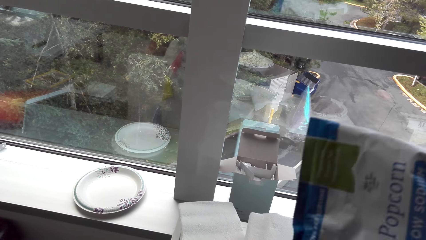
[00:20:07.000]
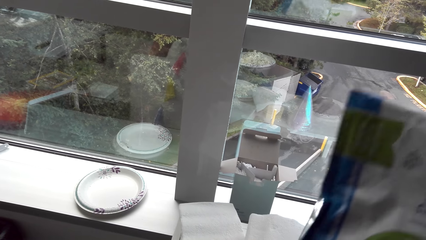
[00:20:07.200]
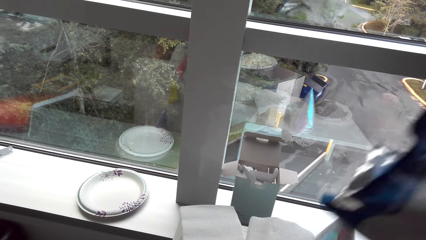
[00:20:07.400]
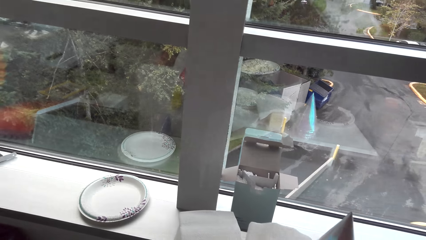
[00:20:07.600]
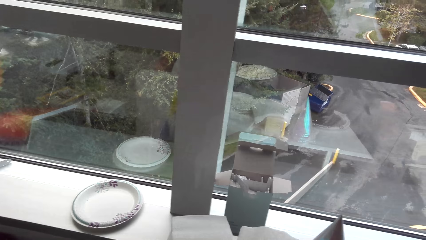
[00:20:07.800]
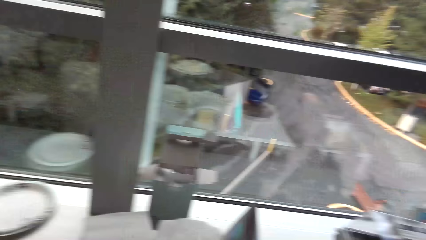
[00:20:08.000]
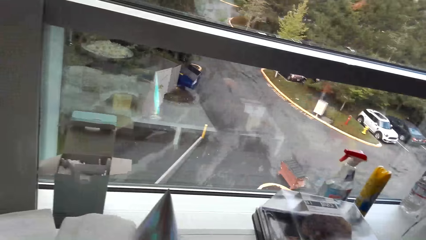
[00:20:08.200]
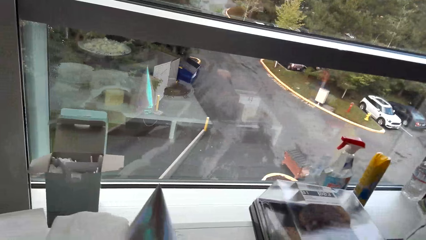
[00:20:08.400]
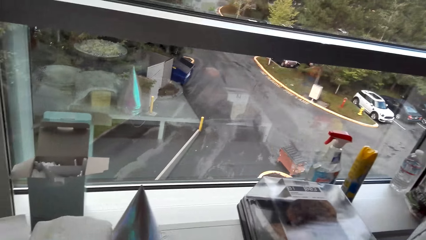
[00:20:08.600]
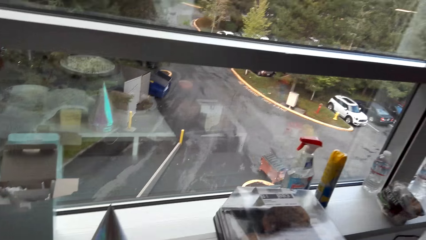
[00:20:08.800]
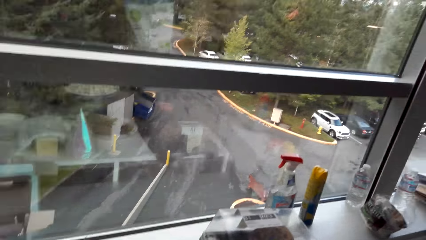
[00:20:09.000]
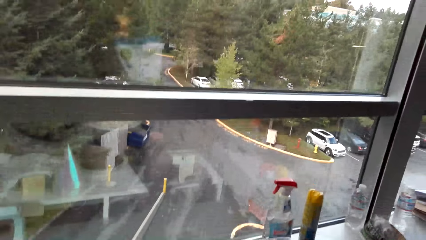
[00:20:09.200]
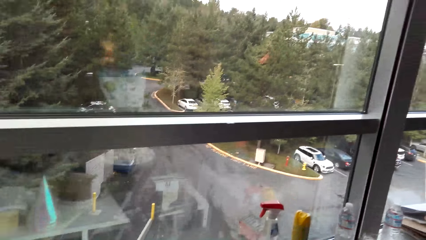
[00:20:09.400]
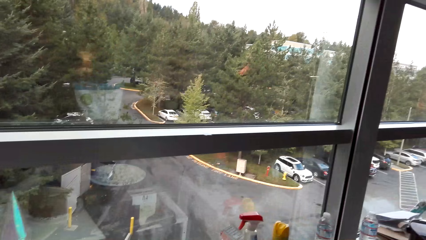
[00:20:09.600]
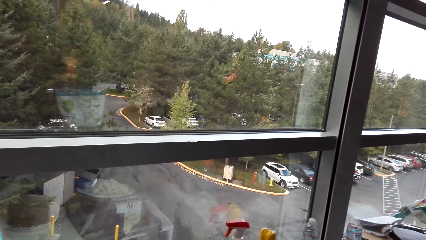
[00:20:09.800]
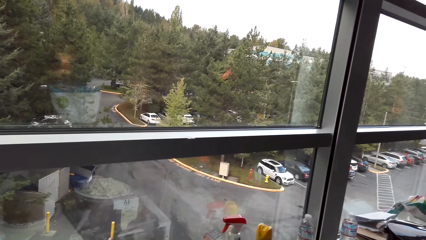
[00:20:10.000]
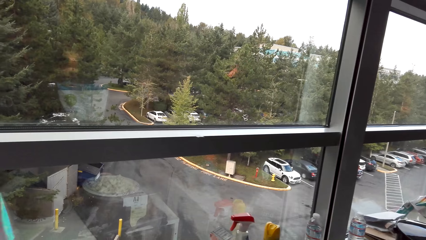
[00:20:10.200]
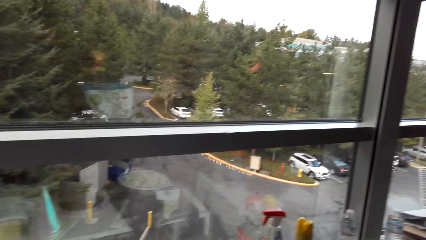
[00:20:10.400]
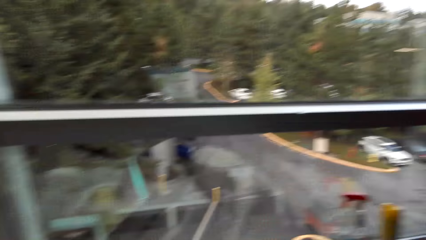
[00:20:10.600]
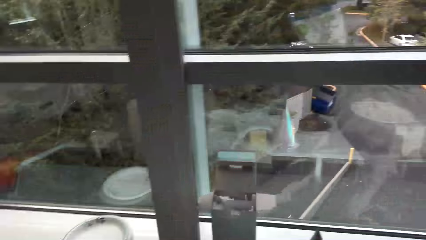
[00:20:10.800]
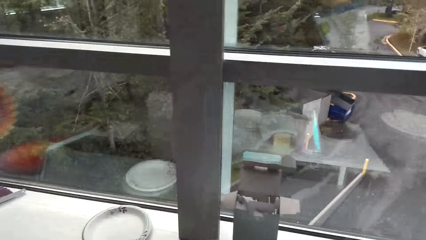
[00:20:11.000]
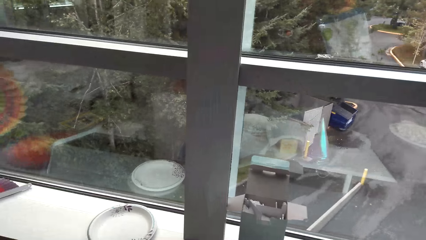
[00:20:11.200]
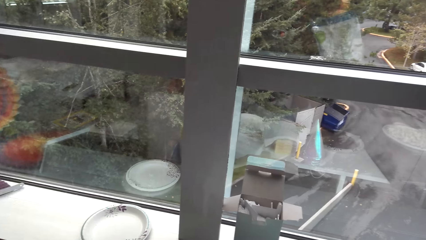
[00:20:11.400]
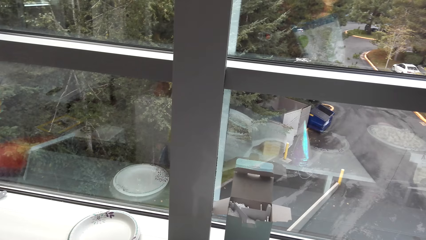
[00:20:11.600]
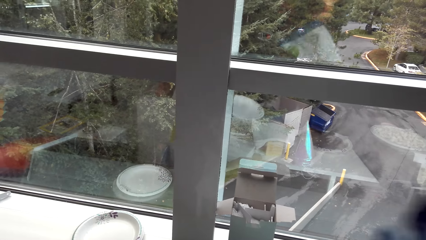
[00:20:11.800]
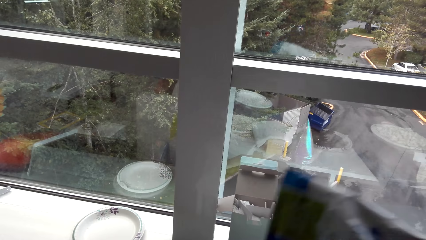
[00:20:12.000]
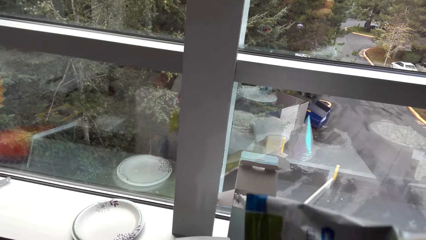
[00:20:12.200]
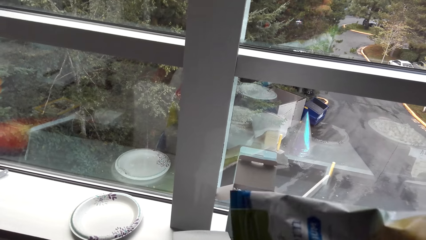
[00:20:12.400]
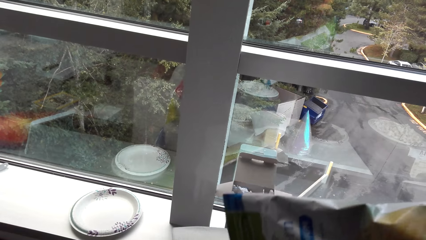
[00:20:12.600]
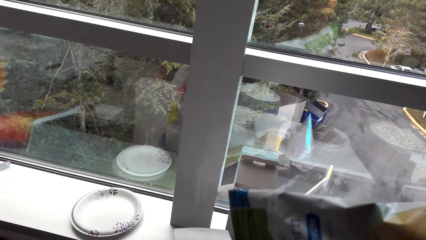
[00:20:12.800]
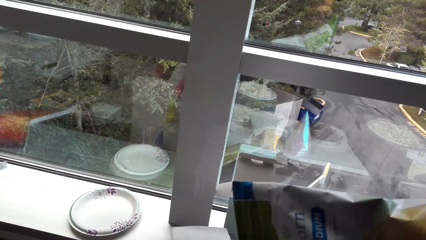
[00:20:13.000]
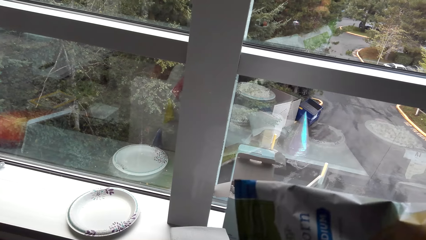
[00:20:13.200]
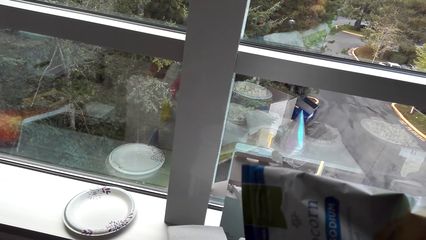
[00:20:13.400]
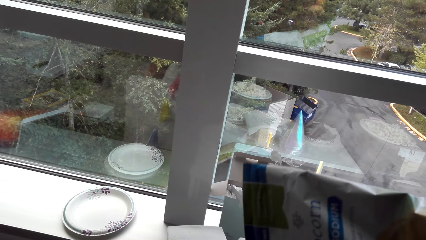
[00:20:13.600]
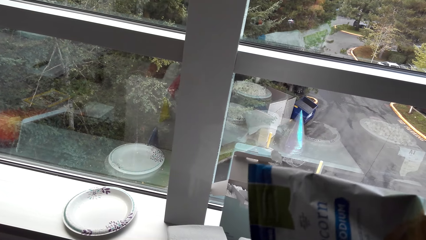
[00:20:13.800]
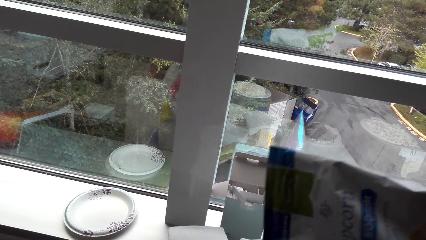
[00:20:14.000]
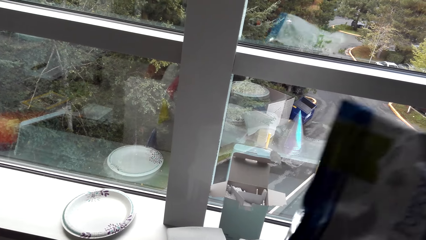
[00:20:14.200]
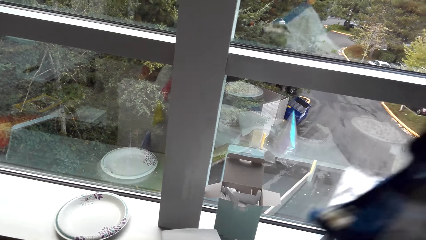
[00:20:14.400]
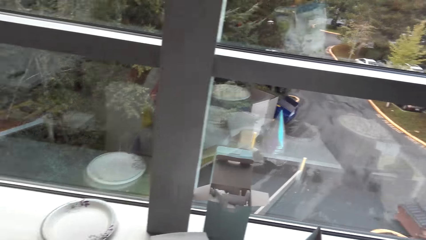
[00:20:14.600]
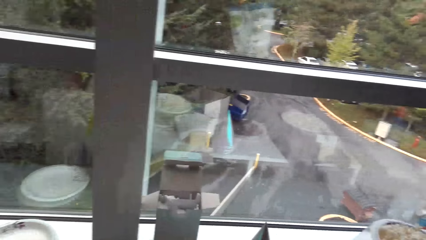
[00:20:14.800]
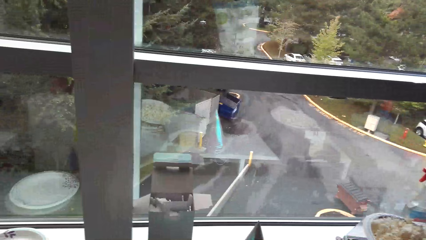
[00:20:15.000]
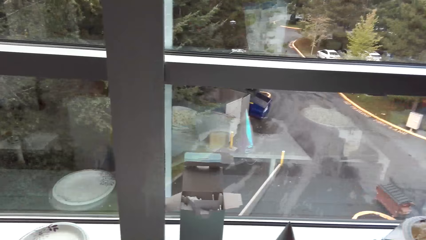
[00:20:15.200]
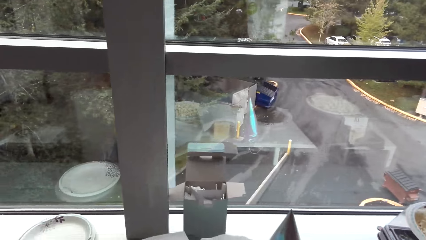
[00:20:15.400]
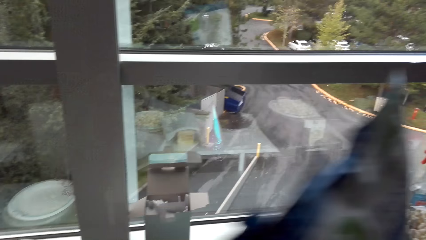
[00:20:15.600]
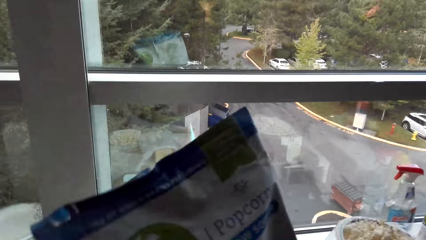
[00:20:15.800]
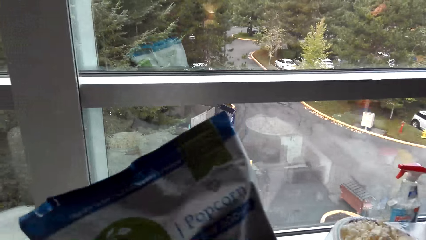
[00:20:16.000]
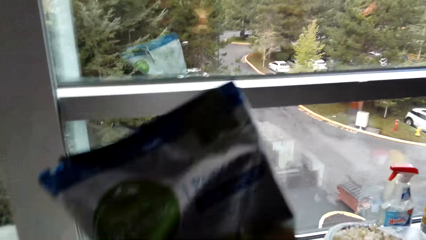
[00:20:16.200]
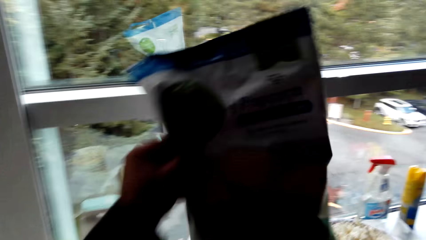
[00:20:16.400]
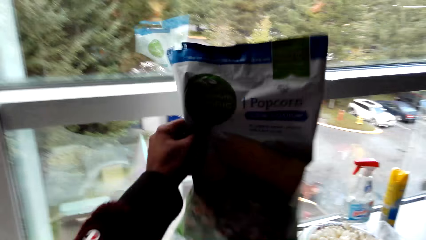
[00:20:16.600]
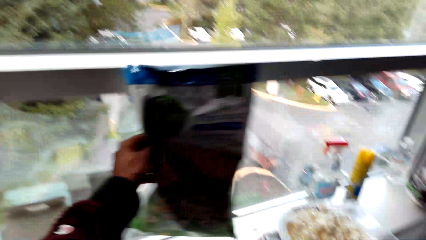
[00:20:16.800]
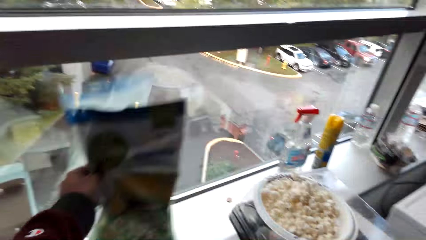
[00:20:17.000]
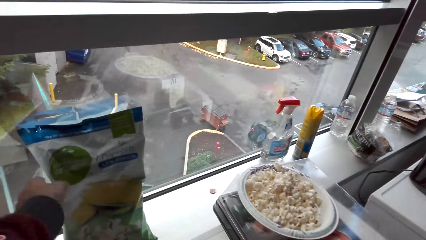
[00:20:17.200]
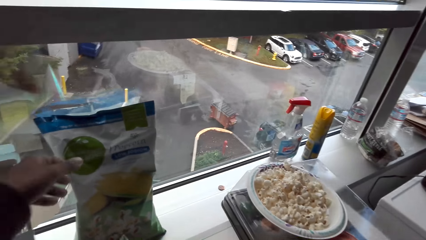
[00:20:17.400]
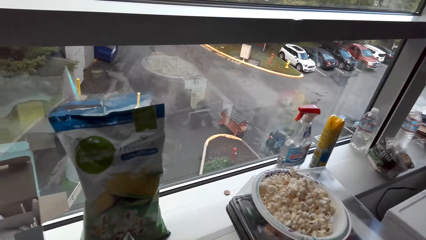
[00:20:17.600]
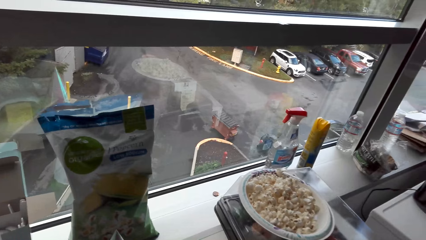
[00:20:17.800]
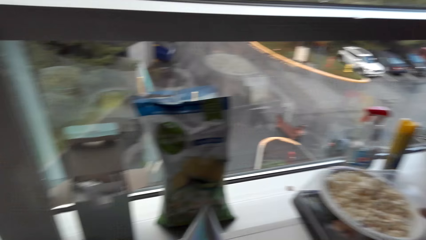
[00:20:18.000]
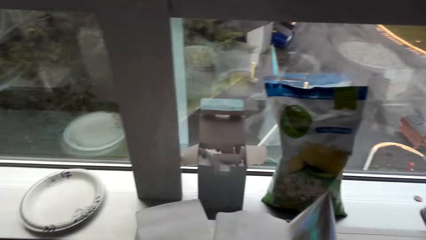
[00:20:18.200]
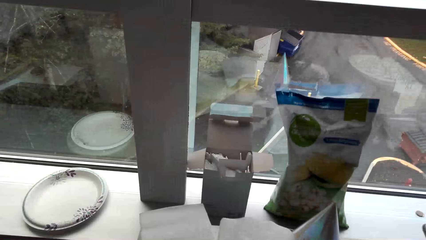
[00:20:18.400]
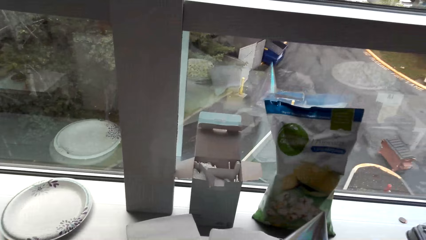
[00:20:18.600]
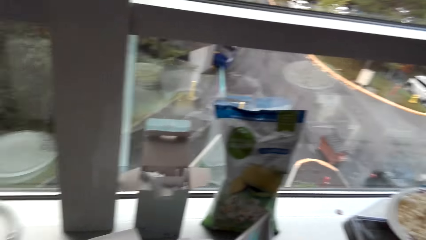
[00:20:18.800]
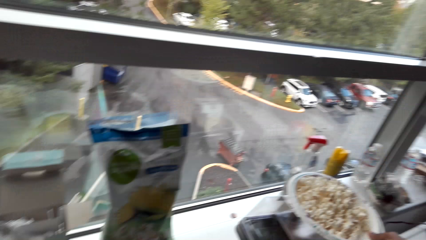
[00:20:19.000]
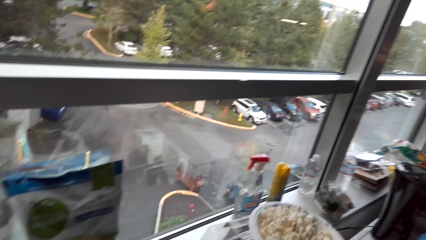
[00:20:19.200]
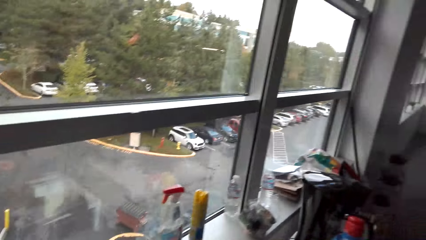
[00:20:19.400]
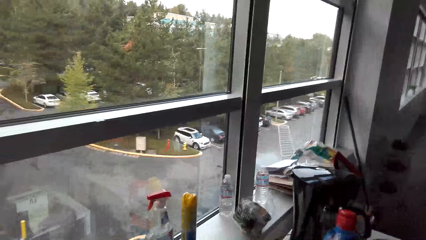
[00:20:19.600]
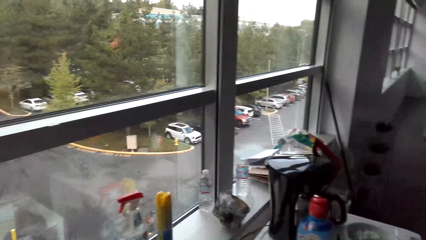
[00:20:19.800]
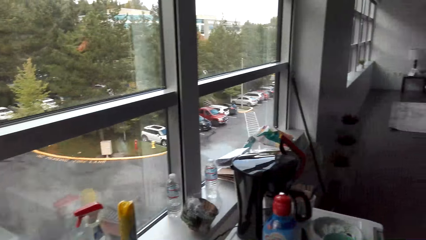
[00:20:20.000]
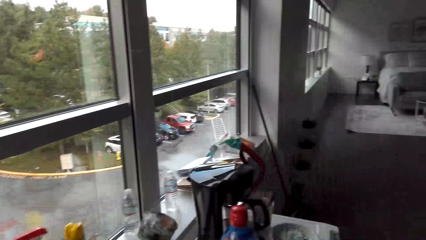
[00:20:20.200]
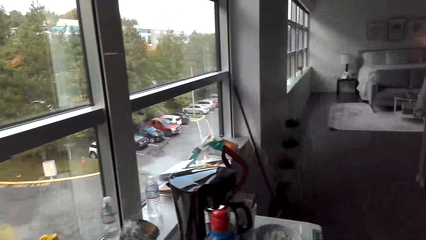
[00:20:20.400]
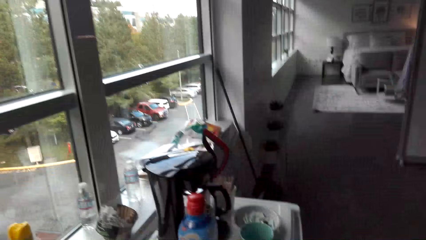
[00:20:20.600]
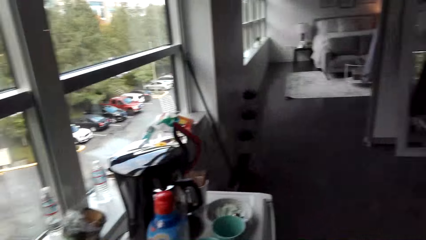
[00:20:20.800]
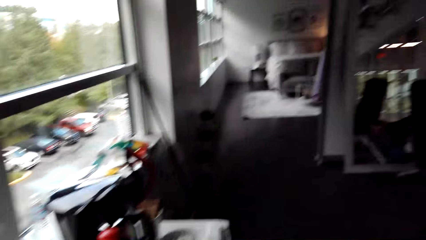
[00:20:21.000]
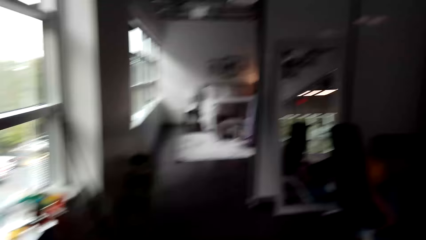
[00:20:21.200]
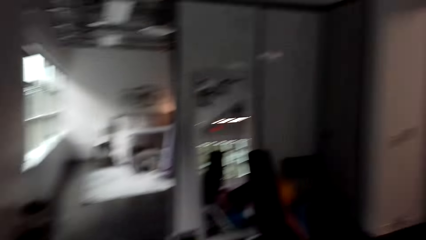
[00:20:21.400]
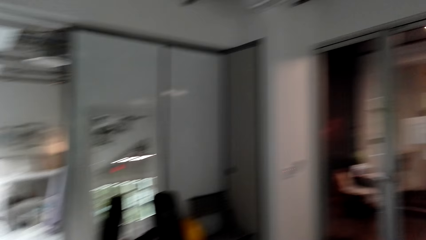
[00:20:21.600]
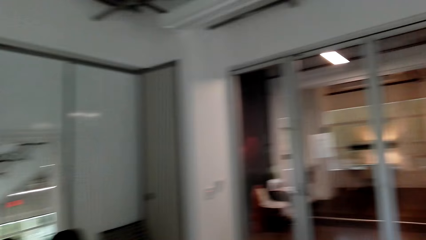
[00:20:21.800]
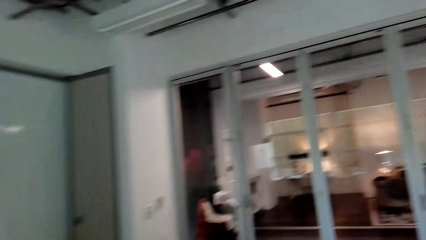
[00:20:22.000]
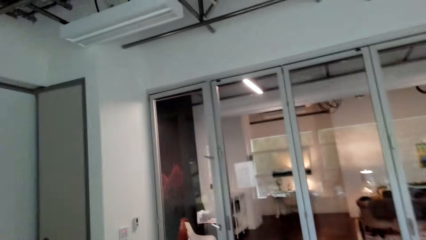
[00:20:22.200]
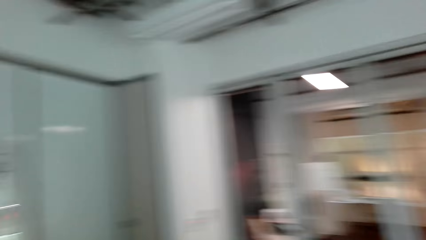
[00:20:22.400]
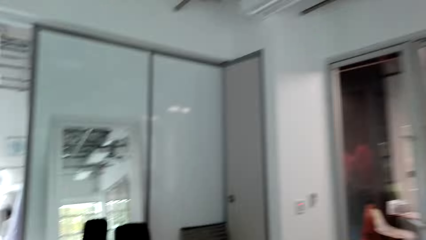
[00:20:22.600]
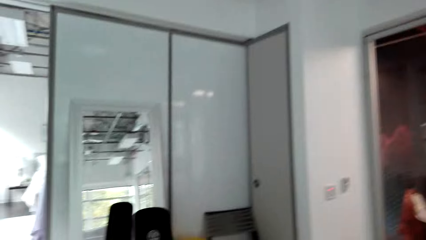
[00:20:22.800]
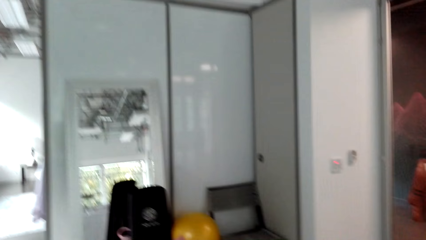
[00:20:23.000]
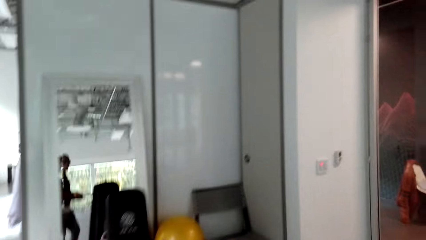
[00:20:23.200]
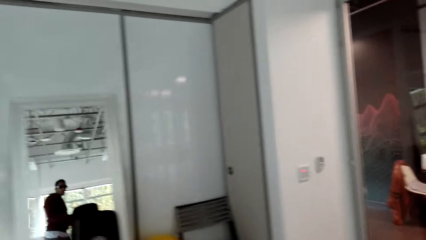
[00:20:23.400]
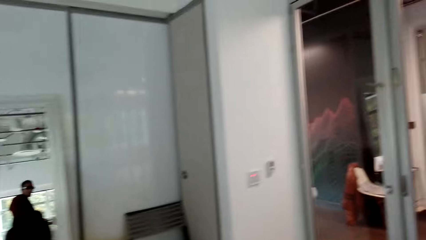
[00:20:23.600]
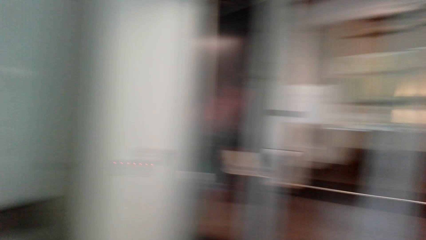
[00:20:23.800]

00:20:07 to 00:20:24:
The camera wearer places flour on the counter top. They put down a plate. They do something. They pick the plate. They put popcorn in the plate. They put down the plate. They switch a packet to the other hand. They place the flour on the counter top. They look around. They look through a window.
